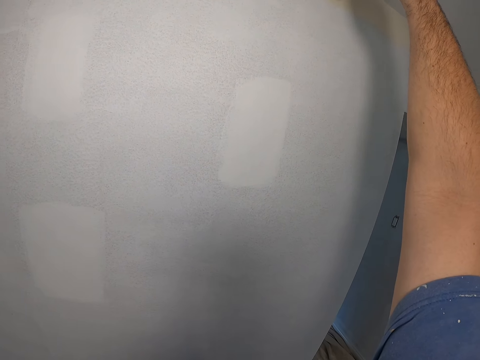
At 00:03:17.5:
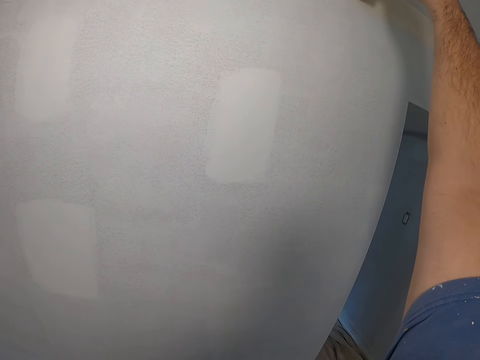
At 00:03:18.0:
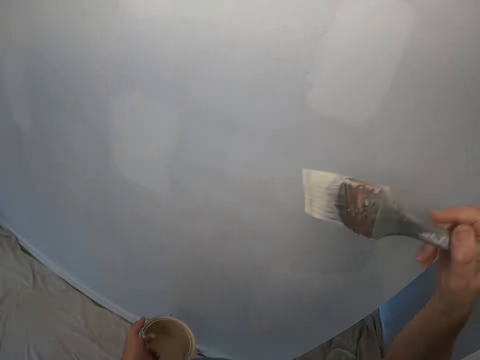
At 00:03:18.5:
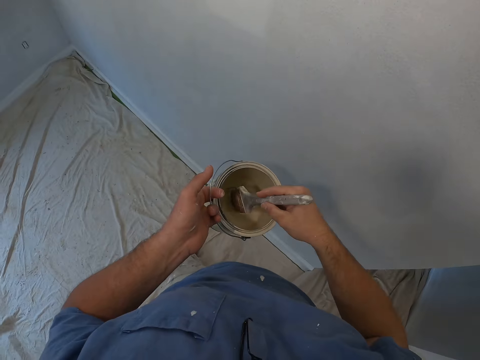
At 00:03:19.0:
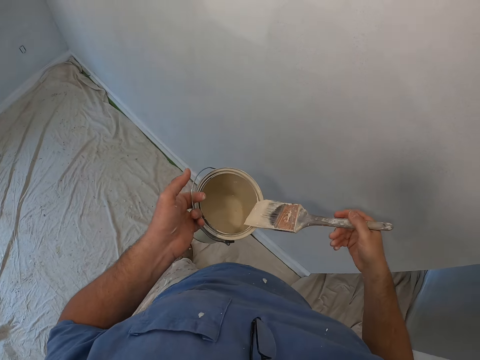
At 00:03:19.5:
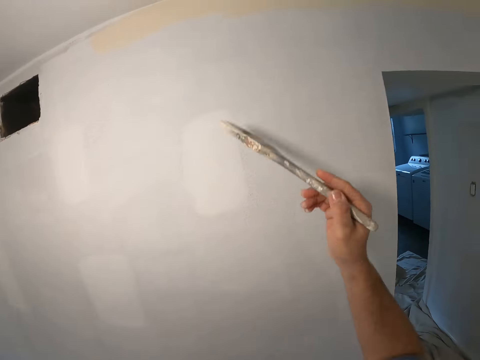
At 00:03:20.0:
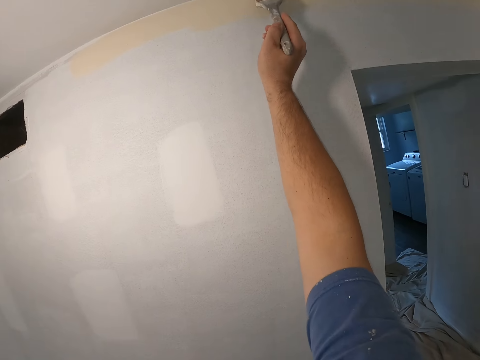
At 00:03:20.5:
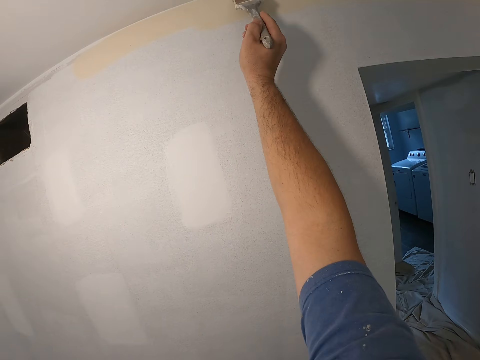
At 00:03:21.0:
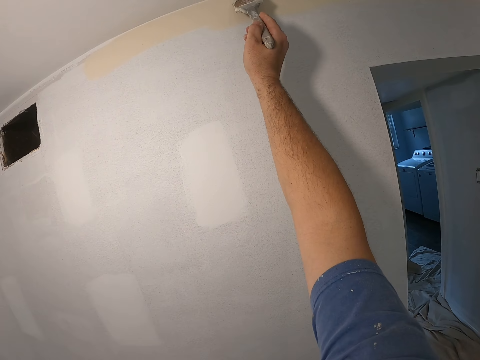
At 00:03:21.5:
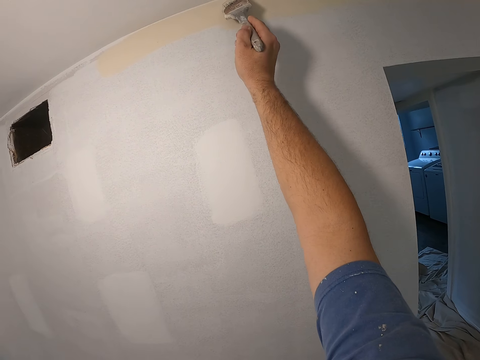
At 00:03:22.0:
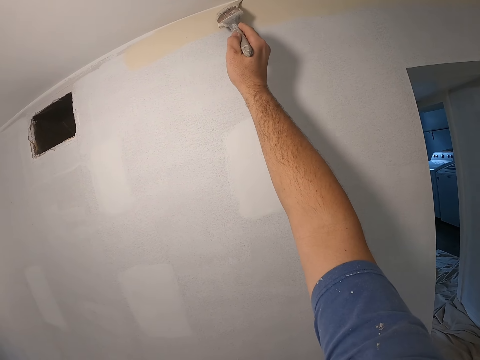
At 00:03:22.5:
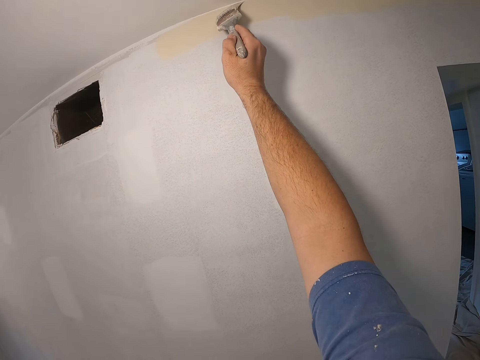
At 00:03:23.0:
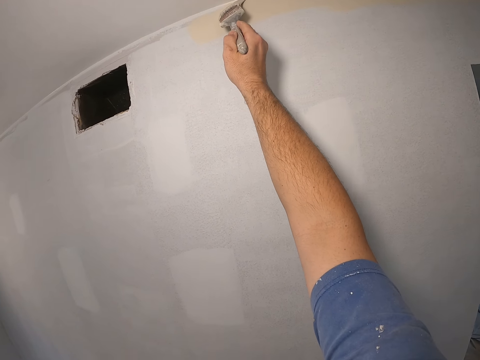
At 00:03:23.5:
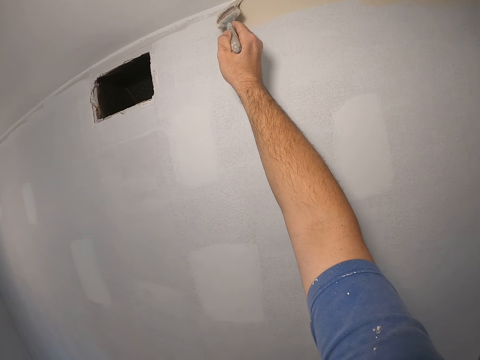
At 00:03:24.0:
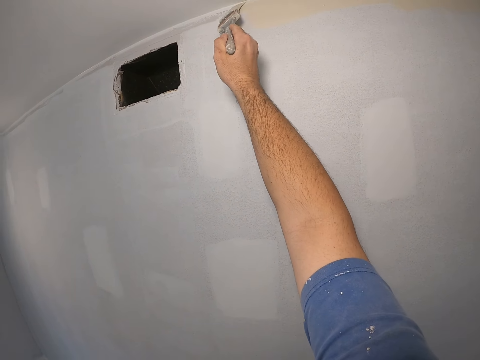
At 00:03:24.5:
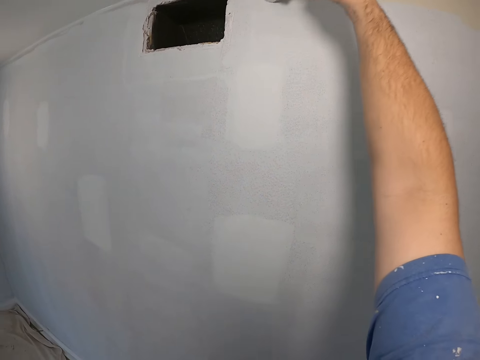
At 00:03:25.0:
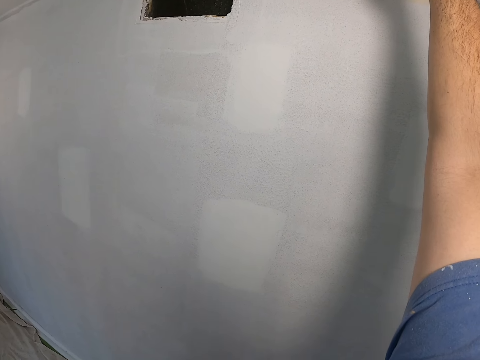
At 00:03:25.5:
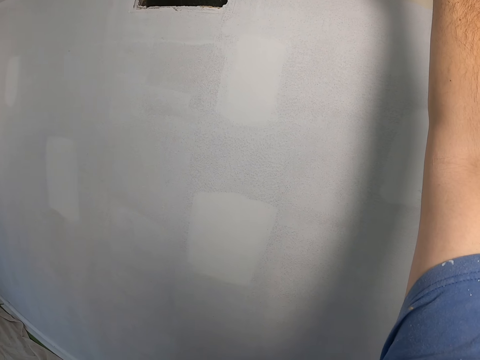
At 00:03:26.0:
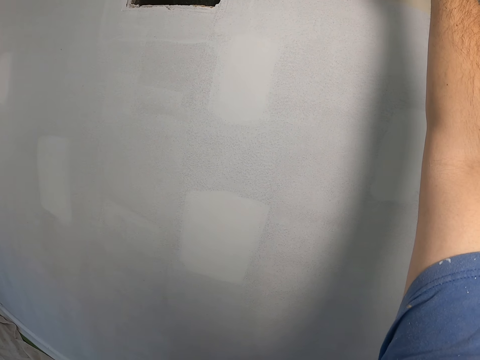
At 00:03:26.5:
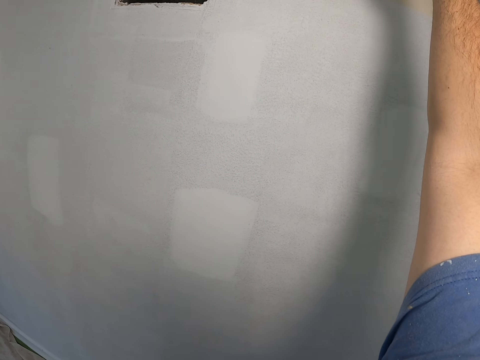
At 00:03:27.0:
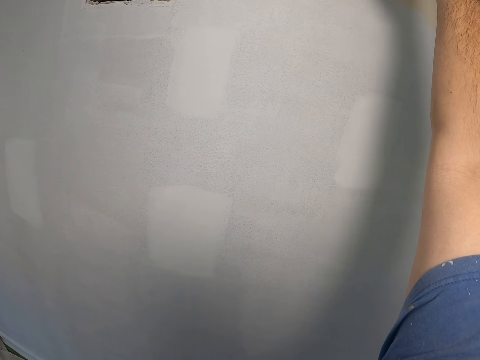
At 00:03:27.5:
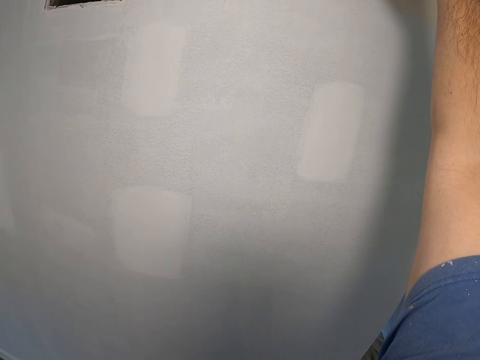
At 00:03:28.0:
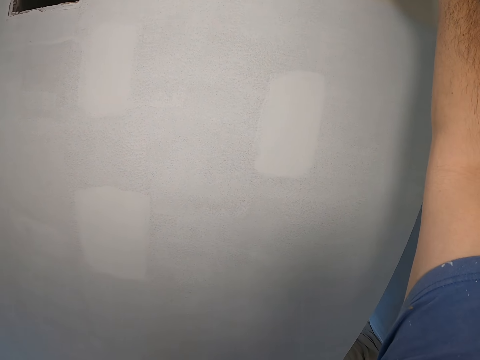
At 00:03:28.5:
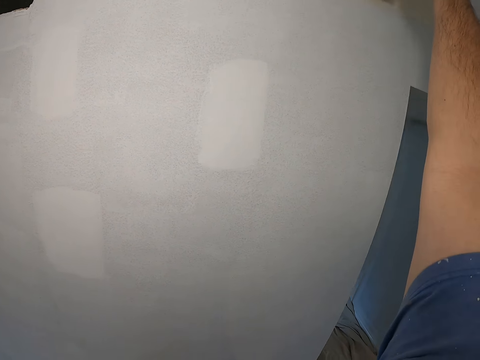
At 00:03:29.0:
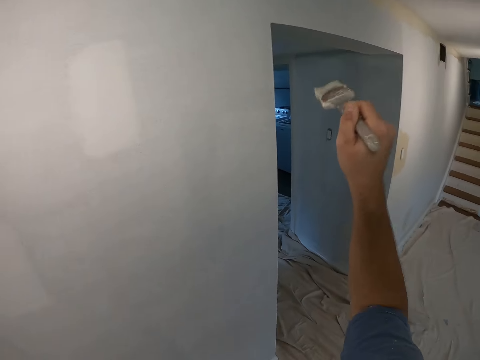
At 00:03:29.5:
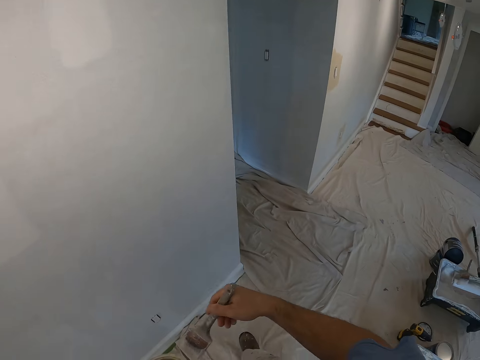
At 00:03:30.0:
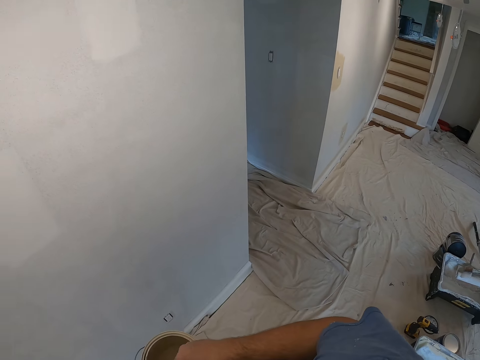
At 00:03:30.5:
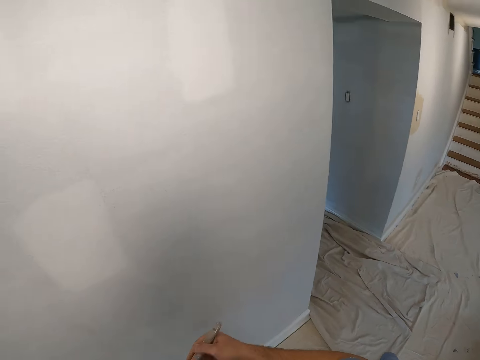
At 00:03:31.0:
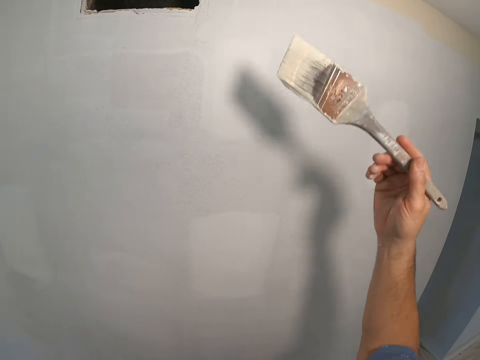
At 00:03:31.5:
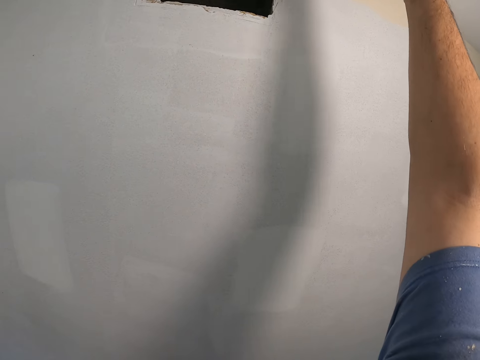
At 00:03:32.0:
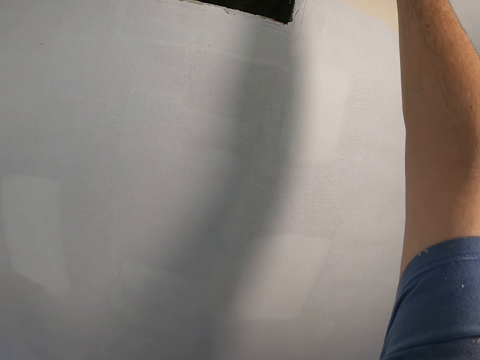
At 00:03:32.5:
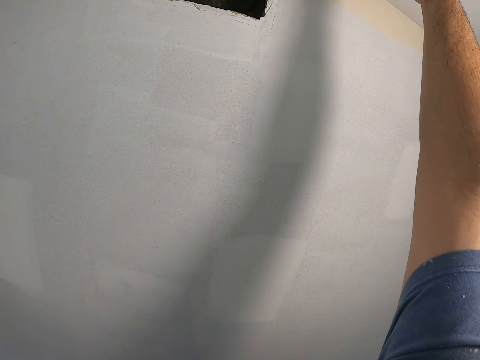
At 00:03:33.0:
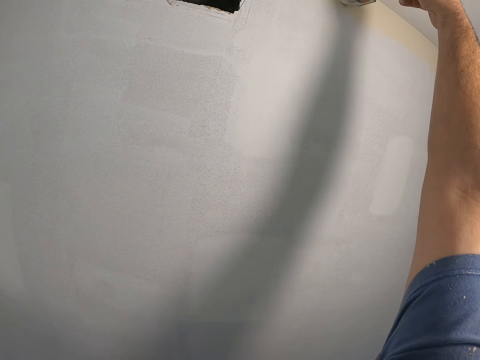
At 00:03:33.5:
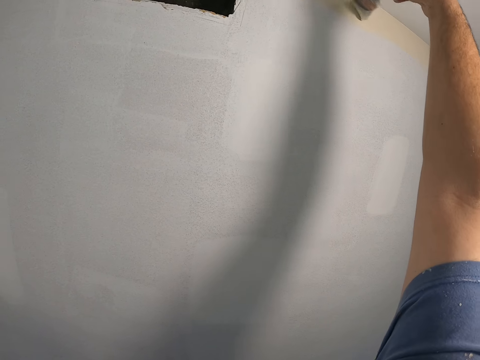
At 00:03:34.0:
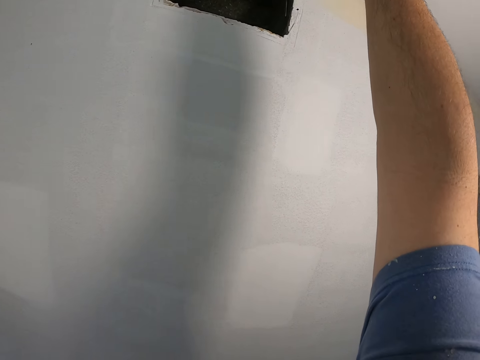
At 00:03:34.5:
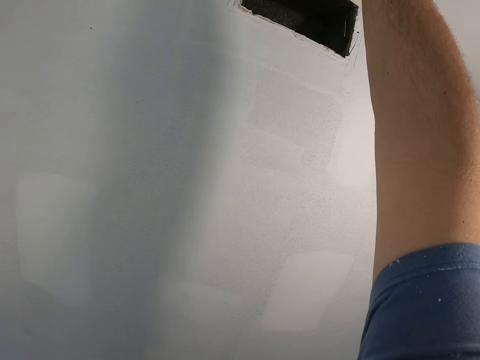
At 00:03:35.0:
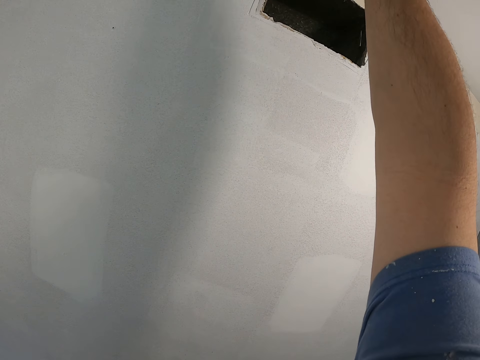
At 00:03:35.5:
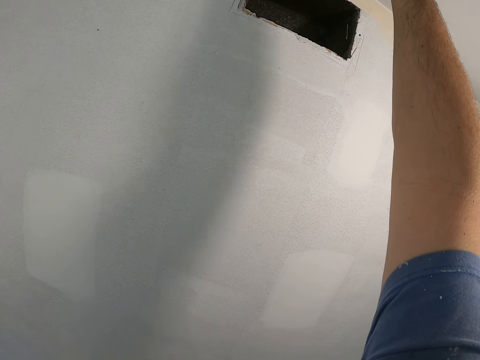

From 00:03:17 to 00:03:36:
The camera wearer dips paint from the paint can with a paint brush. They paint the edge of the wall with the paint brush. They dip paint from the paint can with the paint brush. They paint the wall with the paint brush.

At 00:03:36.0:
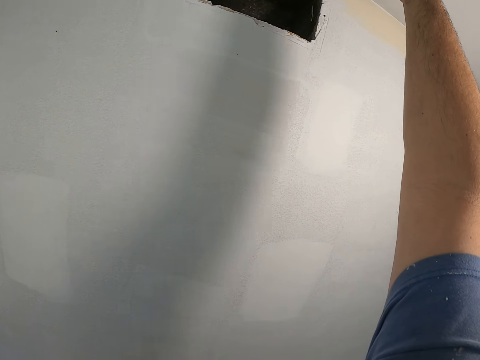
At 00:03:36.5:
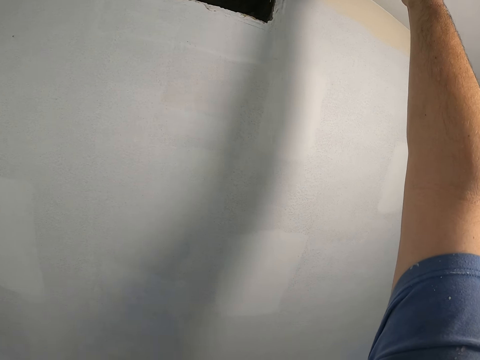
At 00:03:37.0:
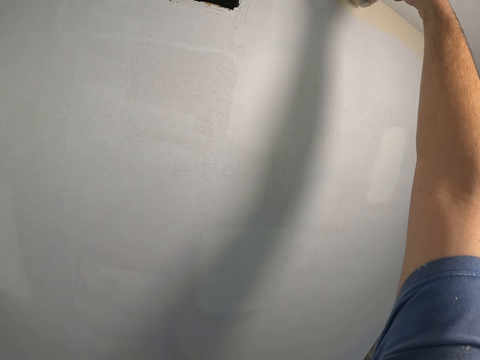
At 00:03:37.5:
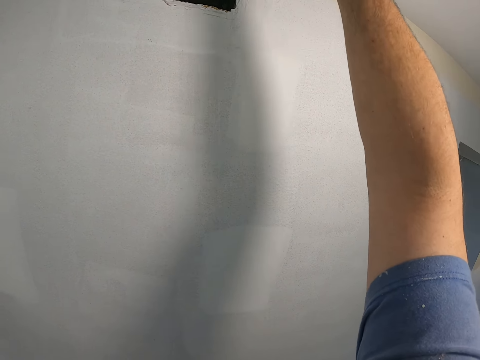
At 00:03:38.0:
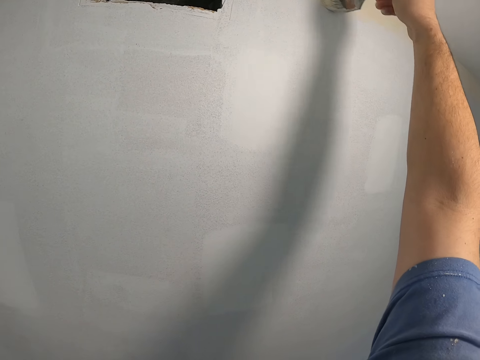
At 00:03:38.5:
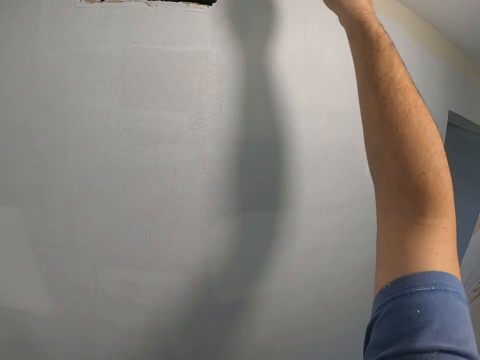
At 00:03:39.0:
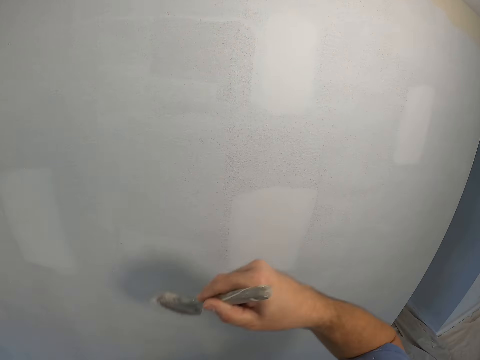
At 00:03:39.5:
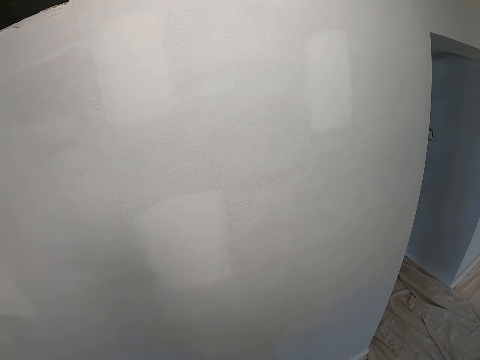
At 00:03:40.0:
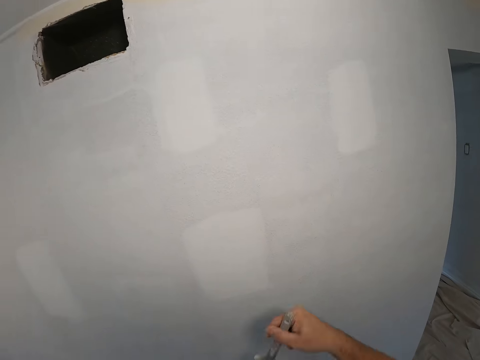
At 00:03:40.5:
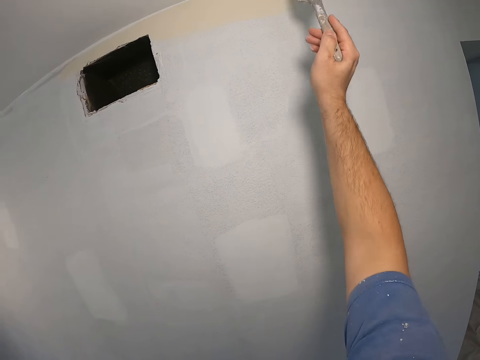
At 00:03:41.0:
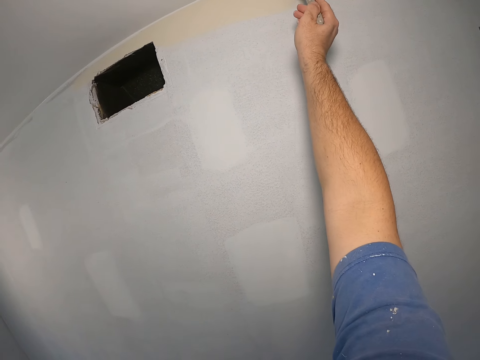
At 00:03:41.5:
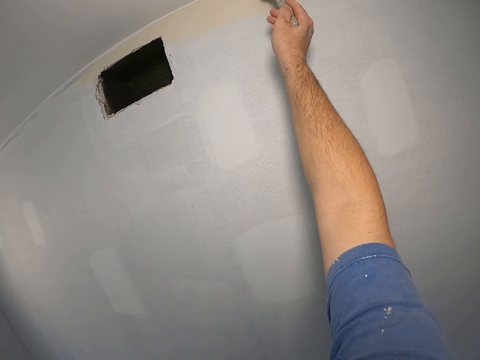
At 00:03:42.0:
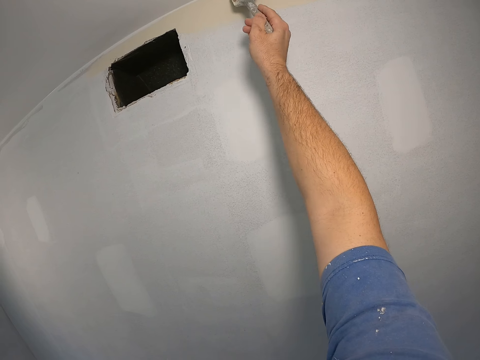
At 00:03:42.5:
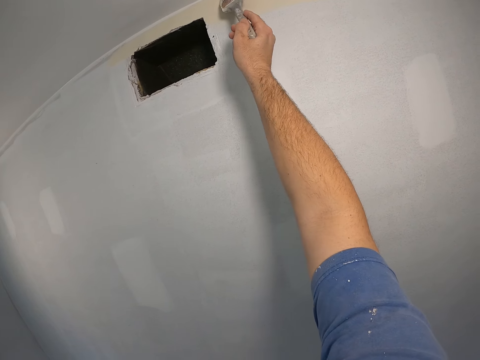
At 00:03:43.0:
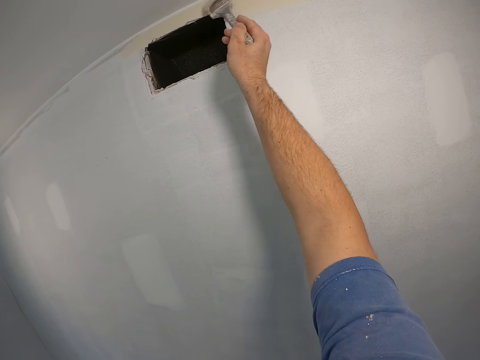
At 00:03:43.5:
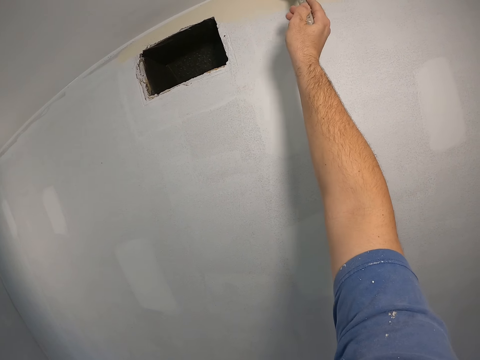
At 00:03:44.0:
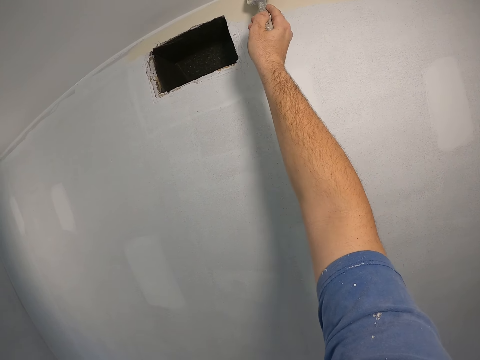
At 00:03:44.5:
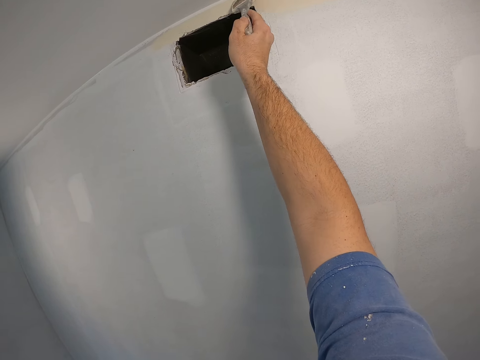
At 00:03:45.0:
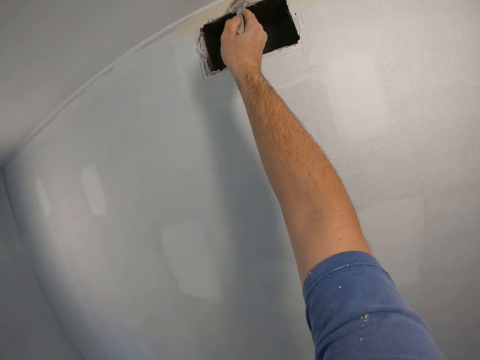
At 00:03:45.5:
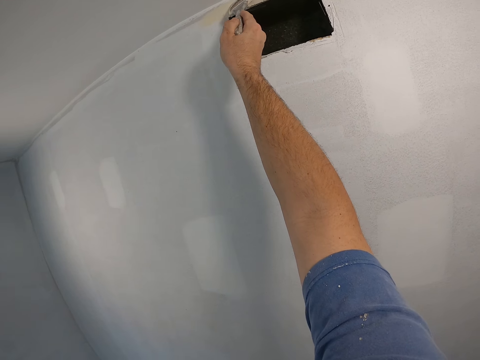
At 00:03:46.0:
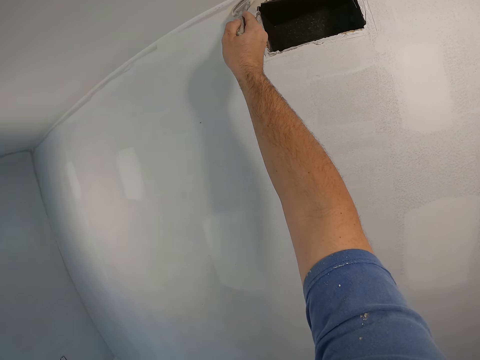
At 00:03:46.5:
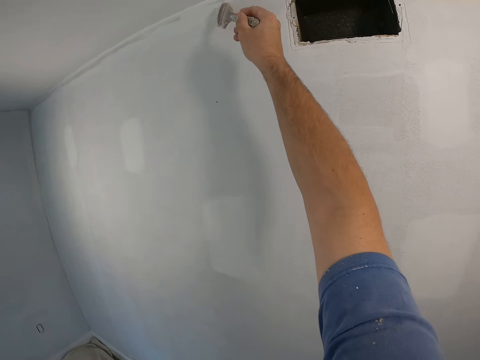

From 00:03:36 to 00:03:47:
The camera wearer dips paint from the paint can with a paint brush. They paint the wall with the paint brush.
